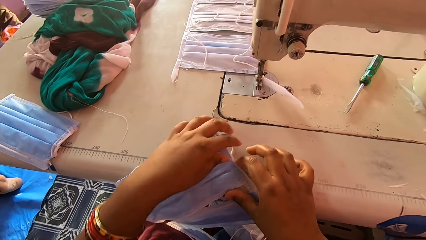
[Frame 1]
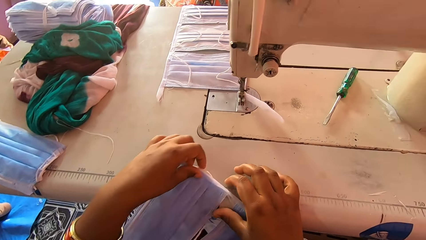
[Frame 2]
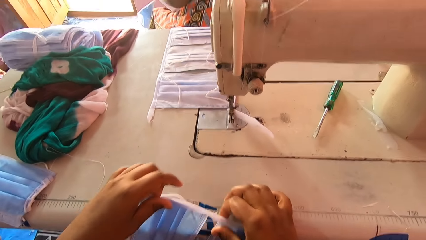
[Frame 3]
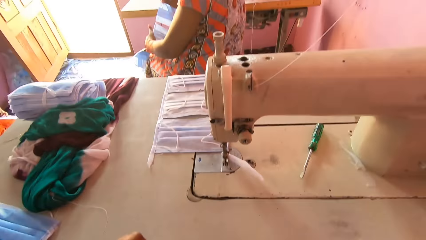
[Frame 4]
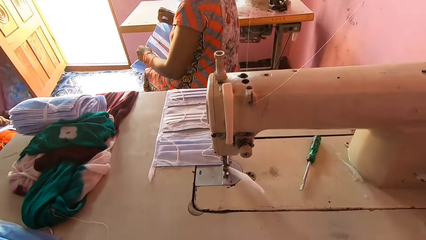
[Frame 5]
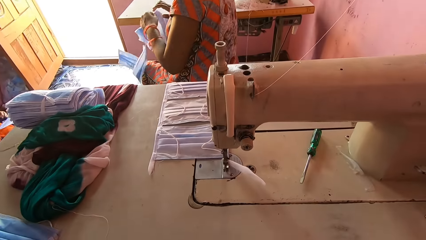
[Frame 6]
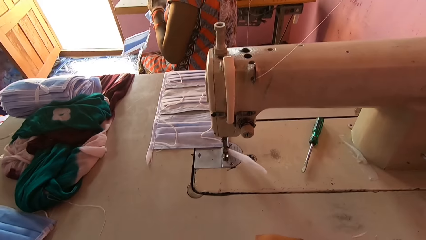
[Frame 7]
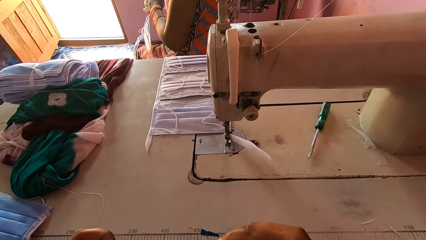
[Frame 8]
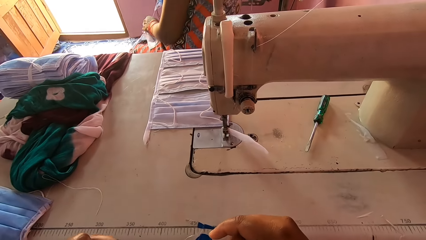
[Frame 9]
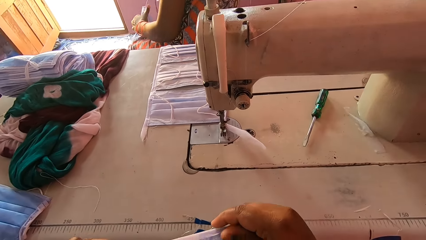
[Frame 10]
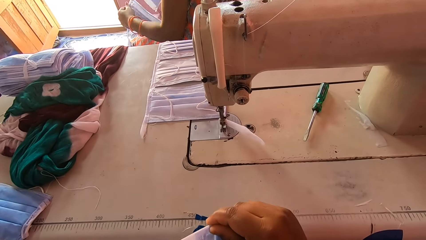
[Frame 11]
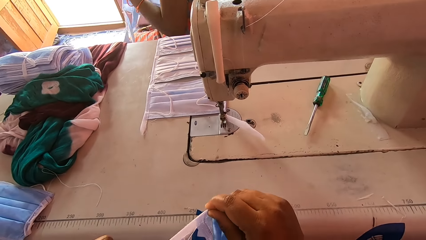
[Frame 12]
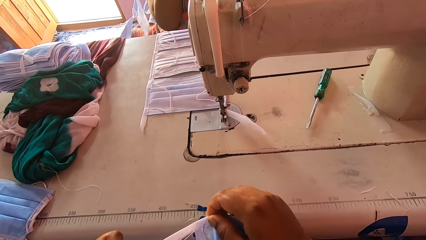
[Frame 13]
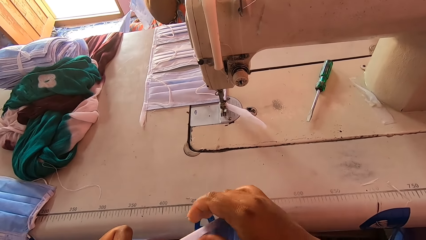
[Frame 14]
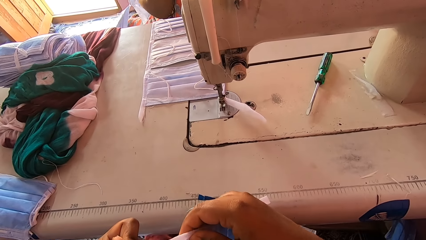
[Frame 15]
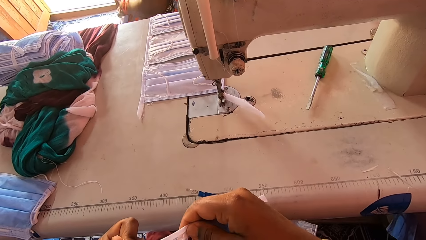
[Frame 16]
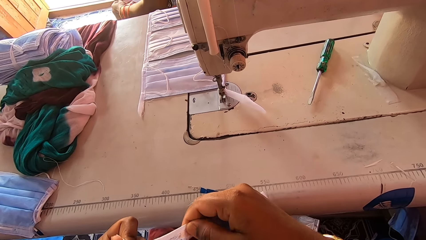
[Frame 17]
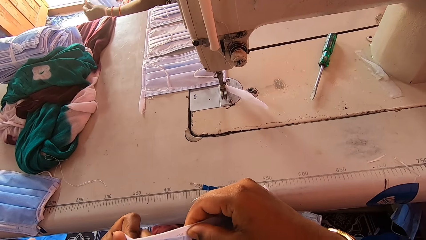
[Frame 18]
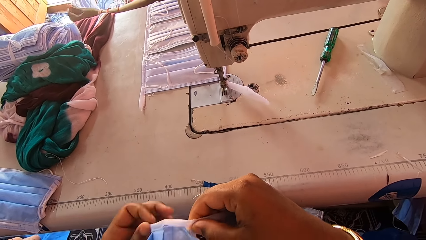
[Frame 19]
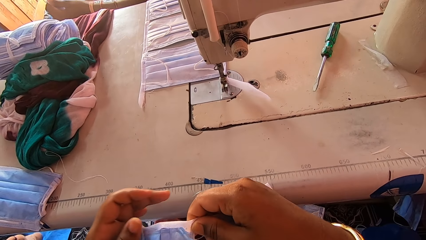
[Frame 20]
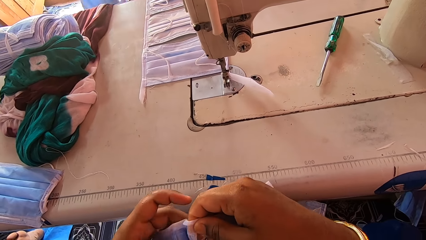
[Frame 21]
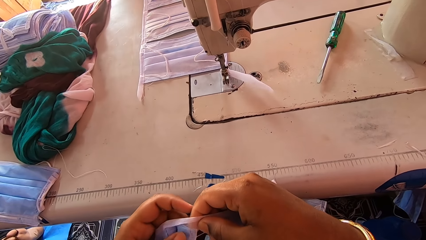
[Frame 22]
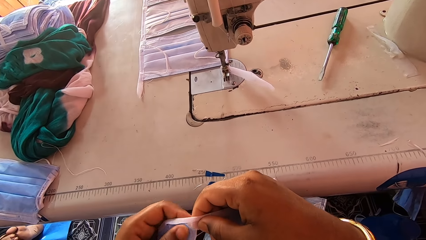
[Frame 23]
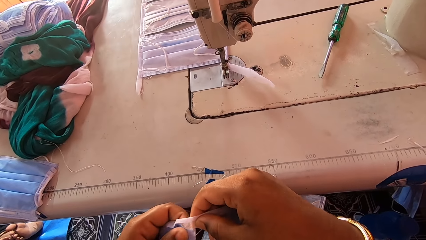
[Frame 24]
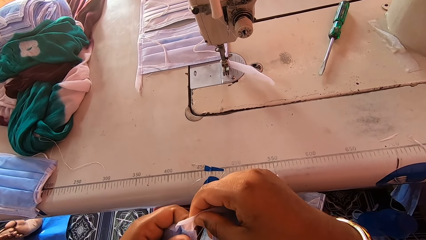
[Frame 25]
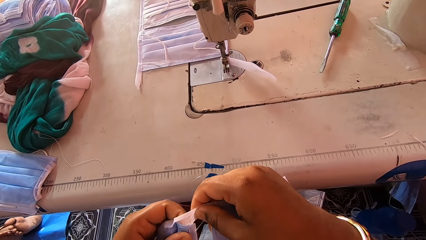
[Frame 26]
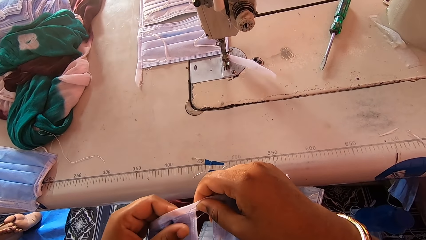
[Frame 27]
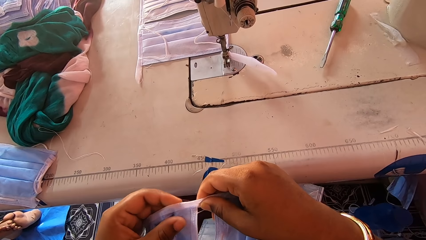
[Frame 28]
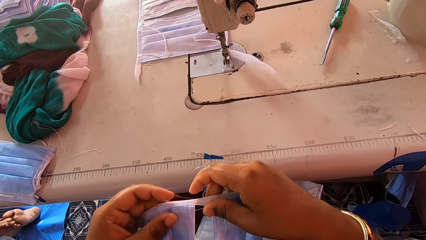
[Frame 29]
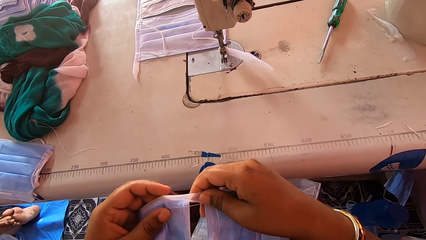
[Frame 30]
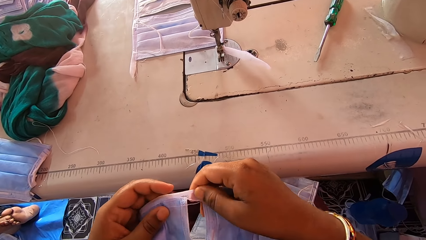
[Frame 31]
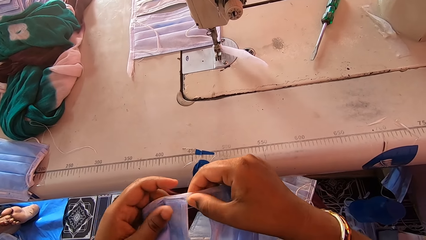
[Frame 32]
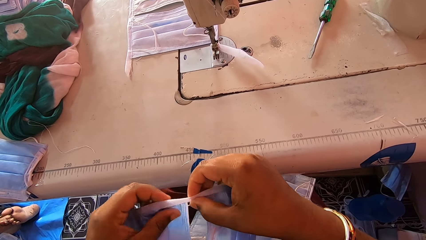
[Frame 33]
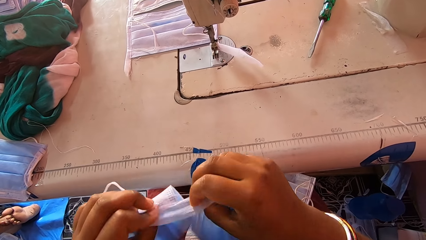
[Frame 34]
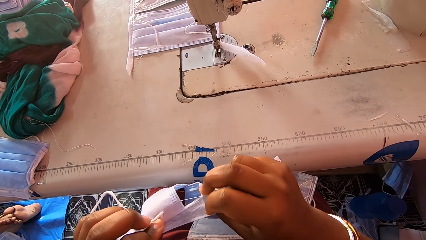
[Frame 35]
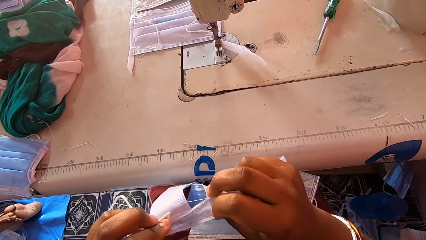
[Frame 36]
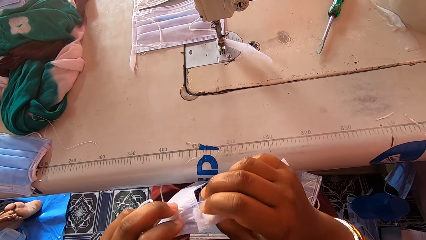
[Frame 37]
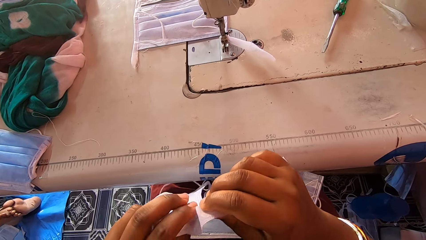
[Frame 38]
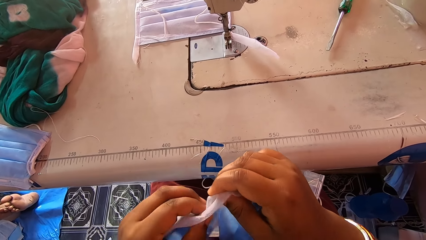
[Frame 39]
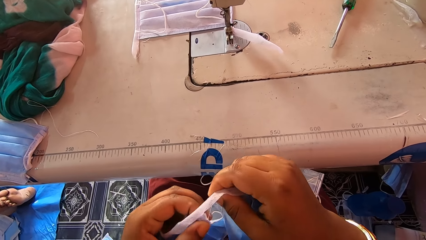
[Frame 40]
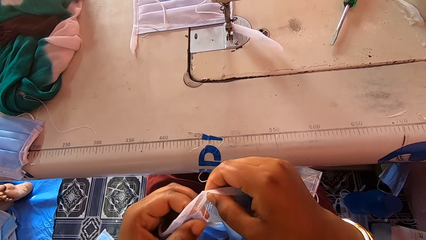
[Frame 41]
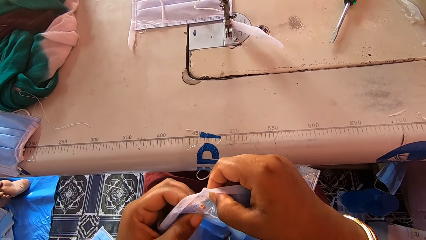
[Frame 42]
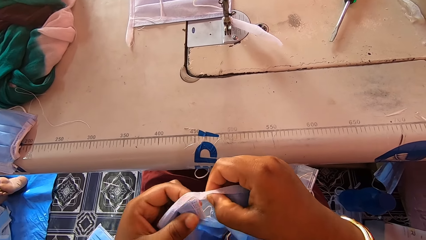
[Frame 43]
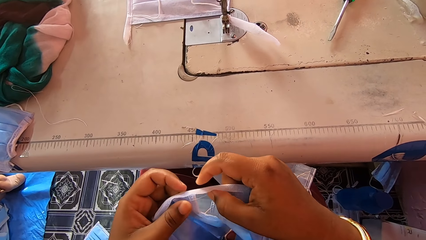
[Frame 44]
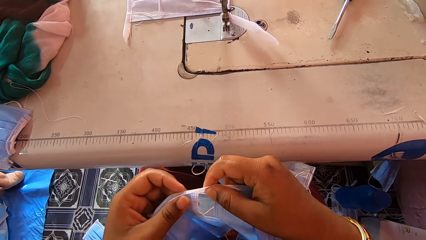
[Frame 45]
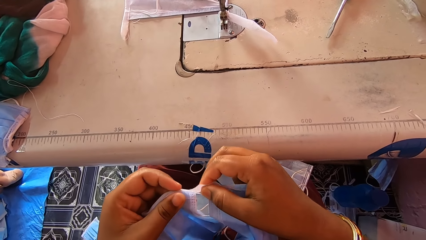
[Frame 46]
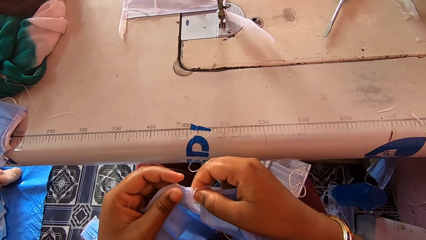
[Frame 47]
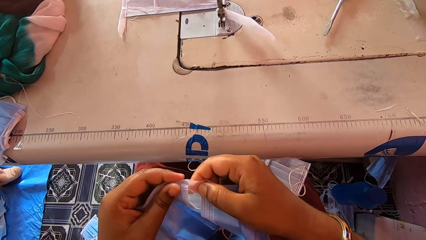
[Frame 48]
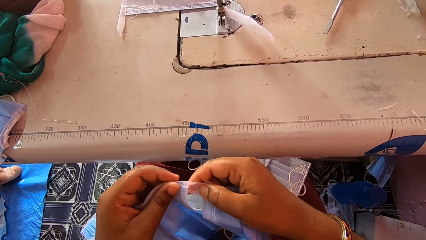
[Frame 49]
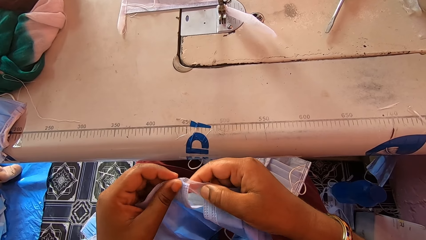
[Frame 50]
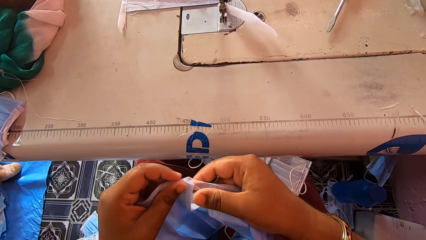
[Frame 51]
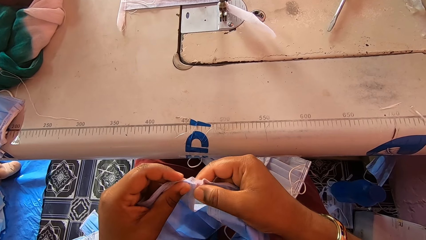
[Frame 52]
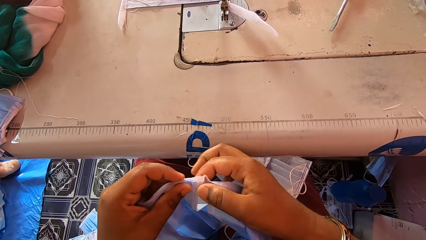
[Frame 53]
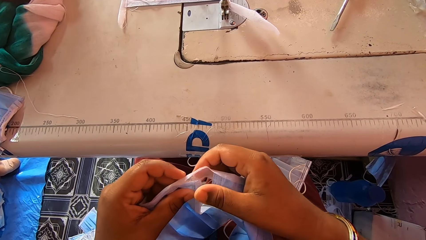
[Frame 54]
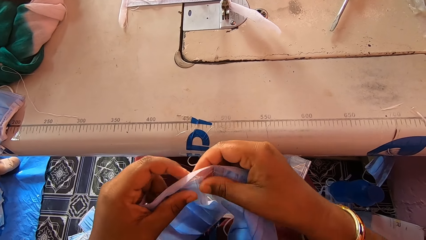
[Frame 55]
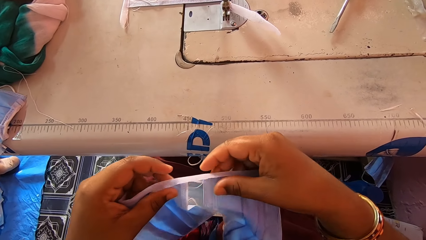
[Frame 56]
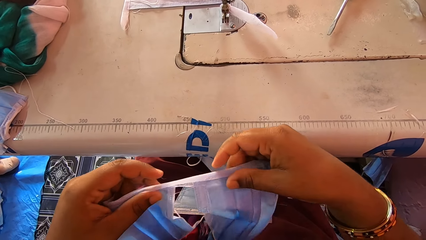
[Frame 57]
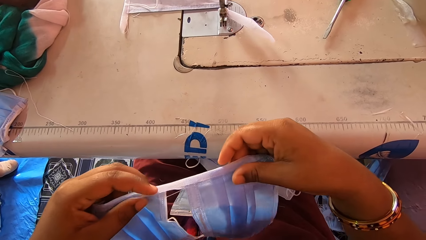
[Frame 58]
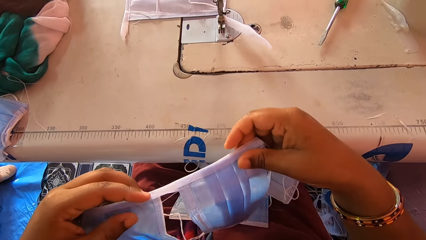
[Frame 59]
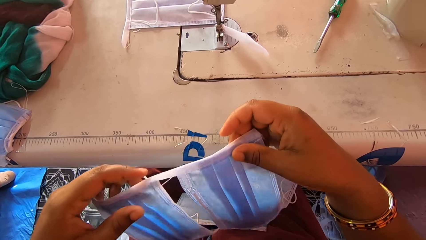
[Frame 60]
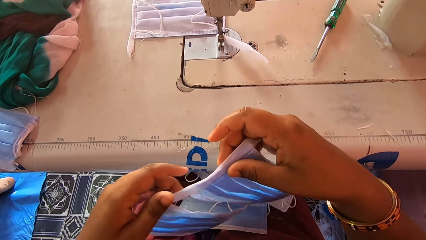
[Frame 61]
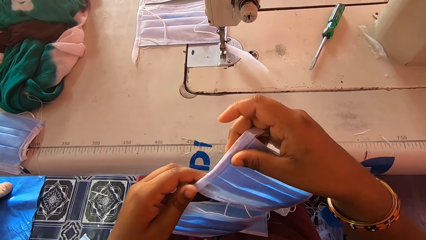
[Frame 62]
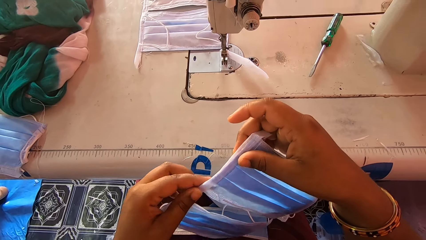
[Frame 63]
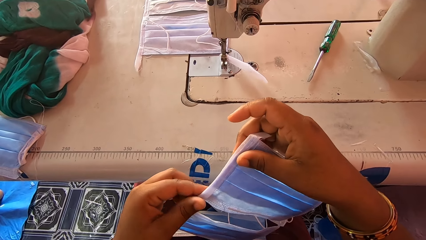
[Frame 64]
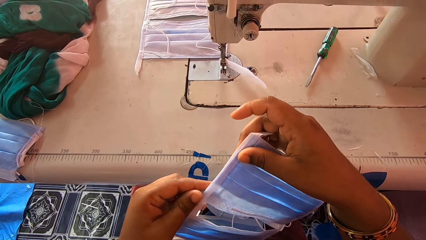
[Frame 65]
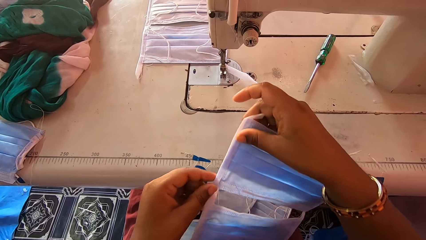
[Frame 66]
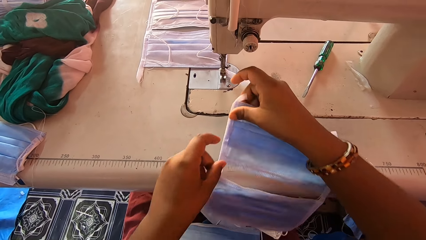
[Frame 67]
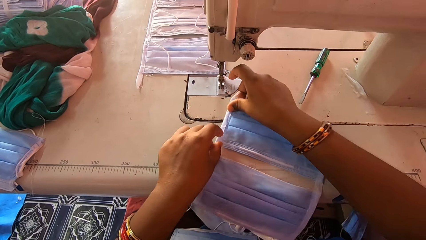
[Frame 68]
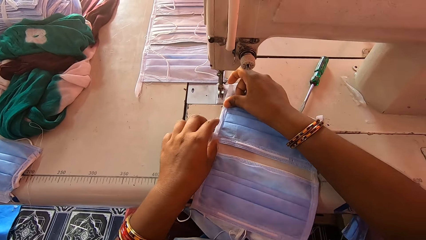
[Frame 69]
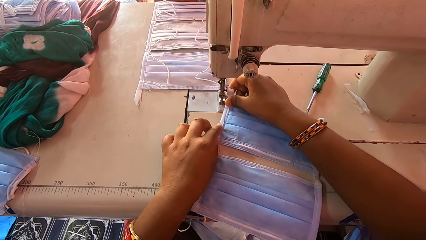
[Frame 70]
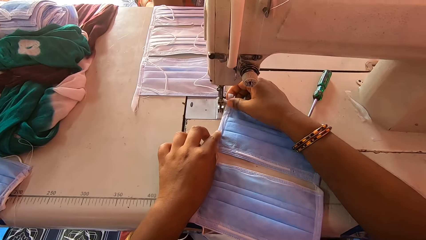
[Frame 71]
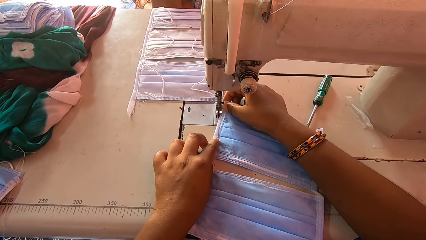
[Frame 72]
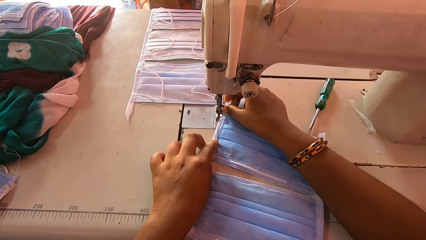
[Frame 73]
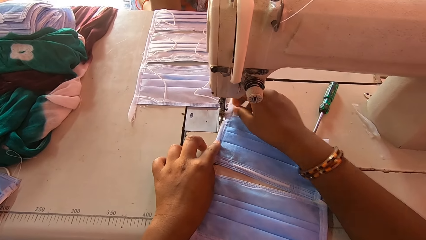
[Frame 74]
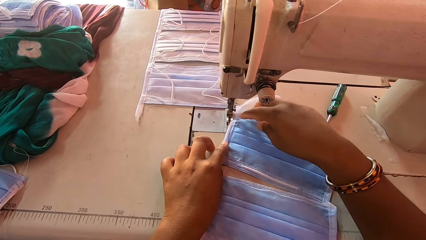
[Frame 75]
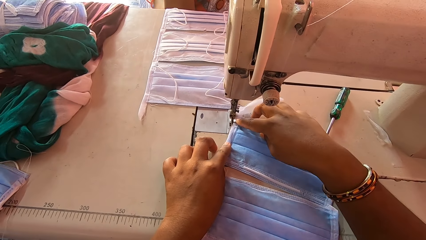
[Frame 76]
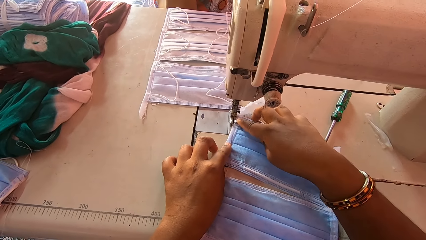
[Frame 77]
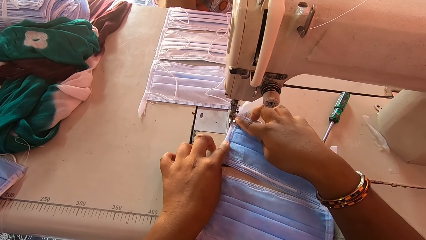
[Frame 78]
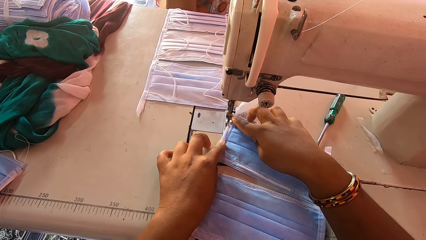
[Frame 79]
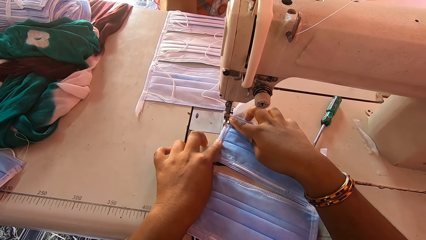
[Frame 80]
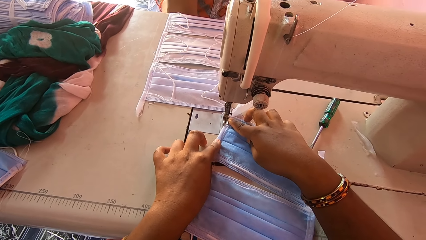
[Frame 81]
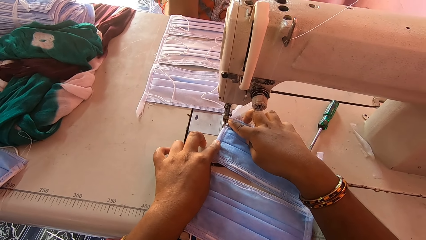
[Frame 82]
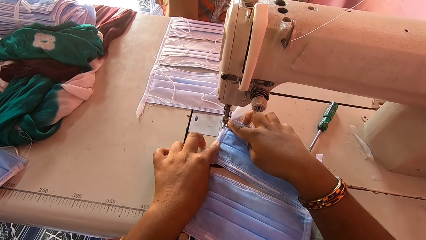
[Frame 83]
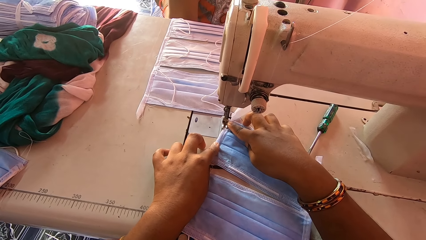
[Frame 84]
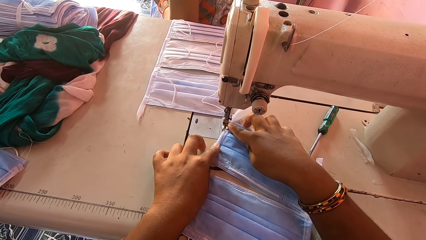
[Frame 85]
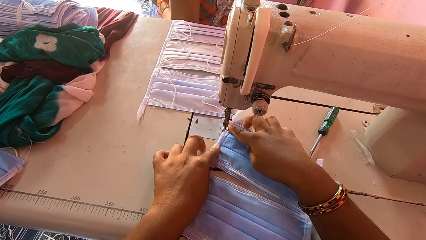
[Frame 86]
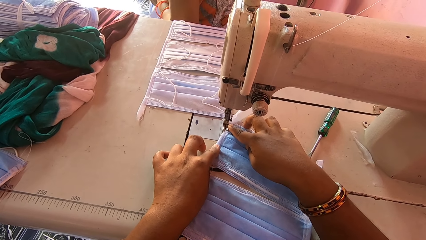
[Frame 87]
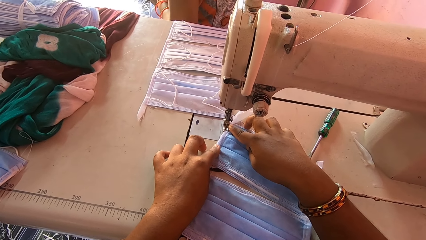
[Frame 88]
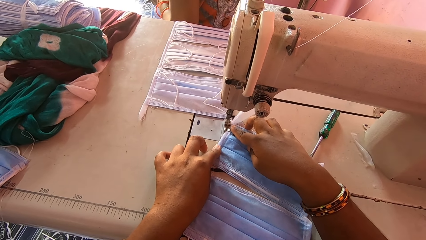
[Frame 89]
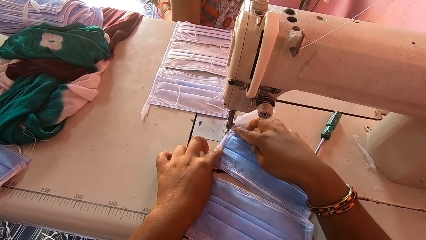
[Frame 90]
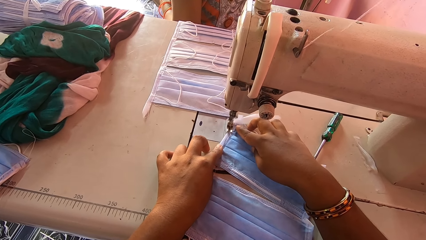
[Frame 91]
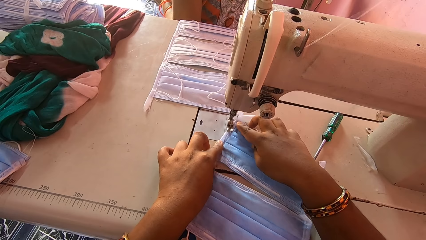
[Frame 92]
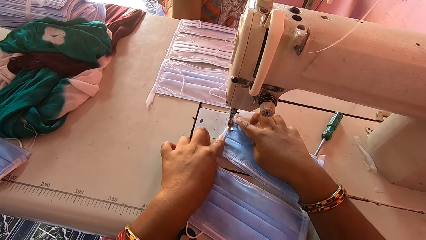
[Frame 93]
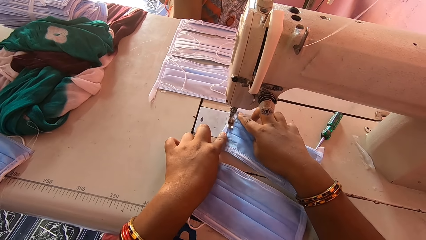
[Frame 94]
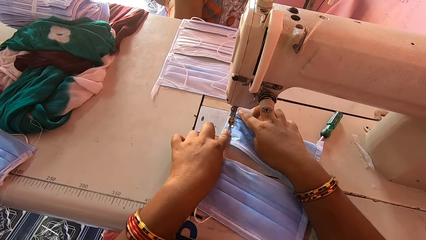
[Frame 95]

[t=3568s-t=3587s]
The camera wearer stares at masks. They interact with a person. The camera wearer straightens the masks. They align the masks on the machine. They stitch the masks.
